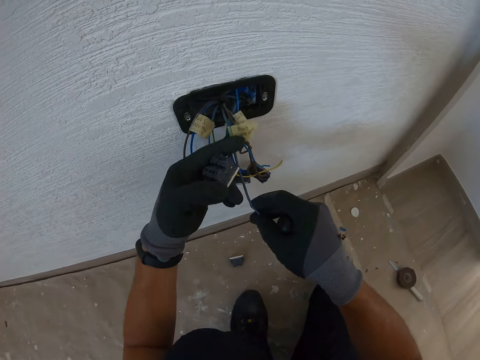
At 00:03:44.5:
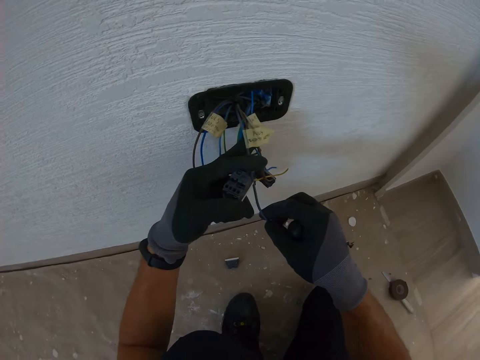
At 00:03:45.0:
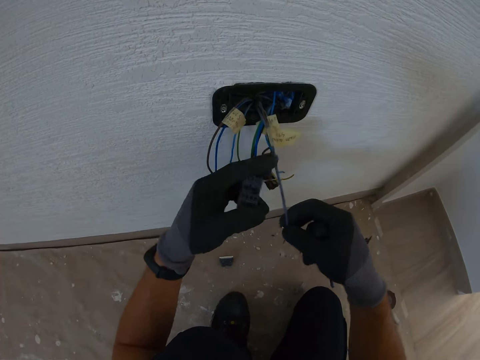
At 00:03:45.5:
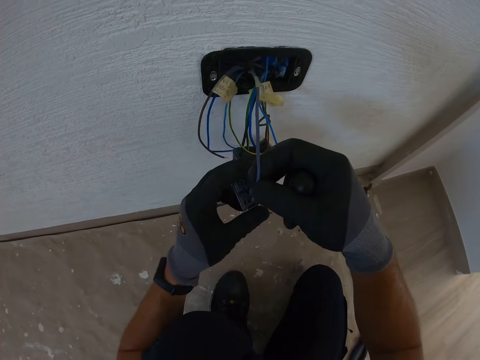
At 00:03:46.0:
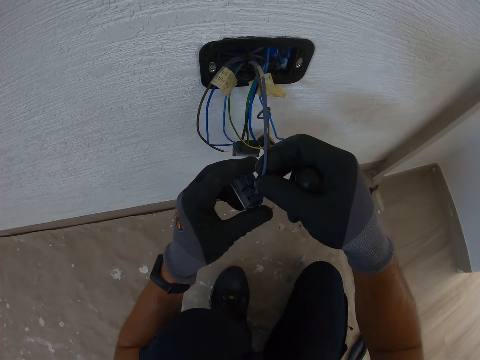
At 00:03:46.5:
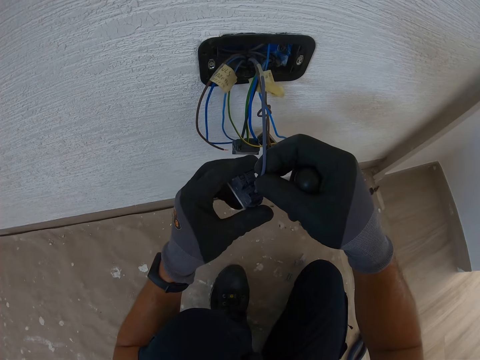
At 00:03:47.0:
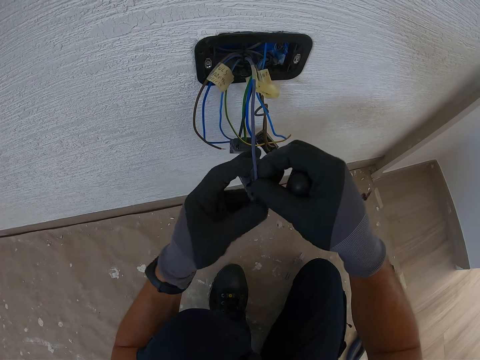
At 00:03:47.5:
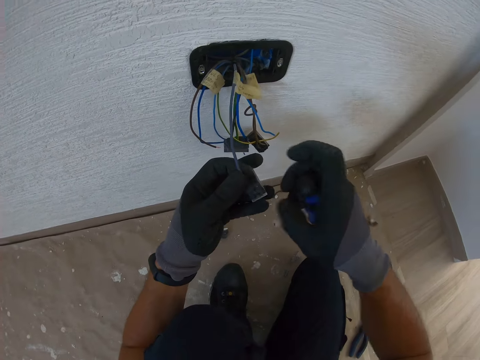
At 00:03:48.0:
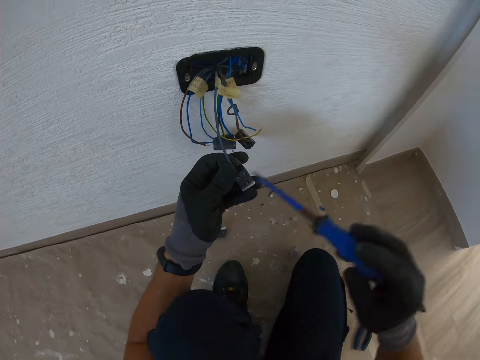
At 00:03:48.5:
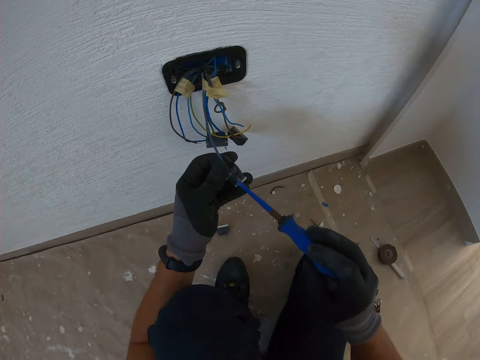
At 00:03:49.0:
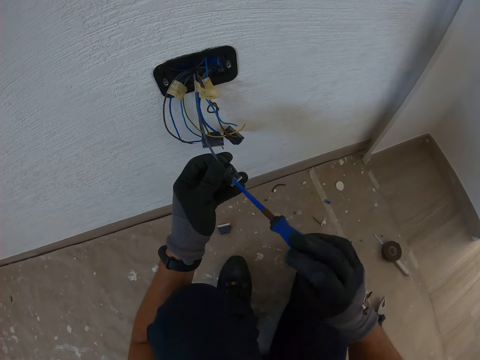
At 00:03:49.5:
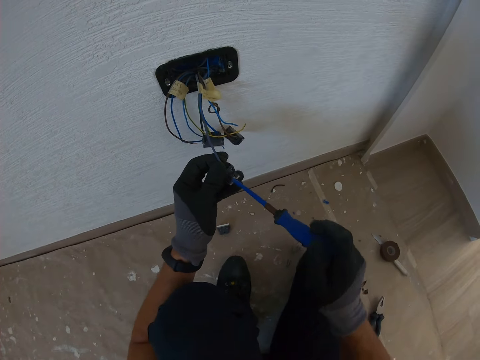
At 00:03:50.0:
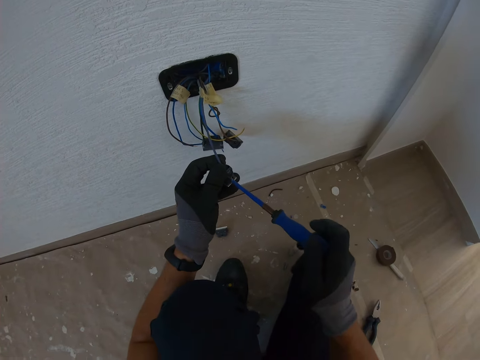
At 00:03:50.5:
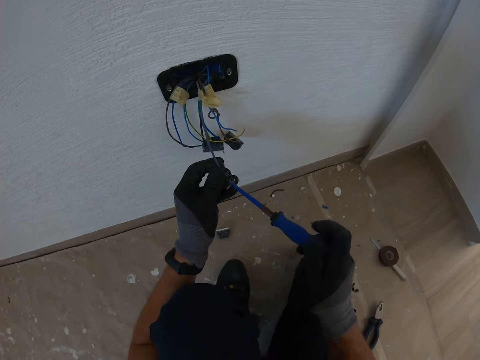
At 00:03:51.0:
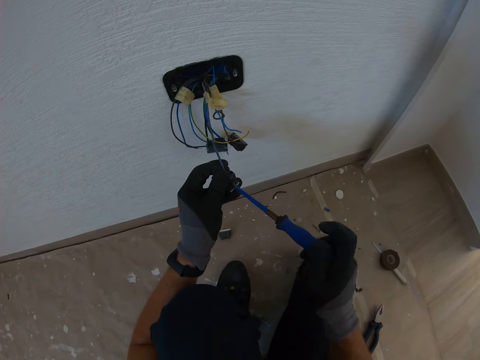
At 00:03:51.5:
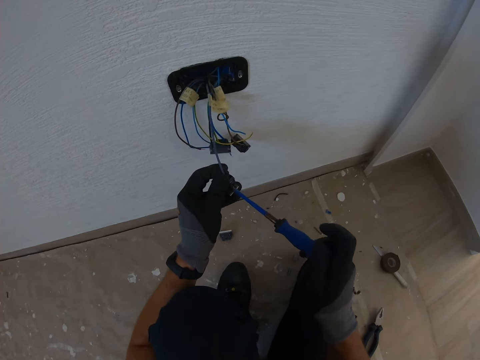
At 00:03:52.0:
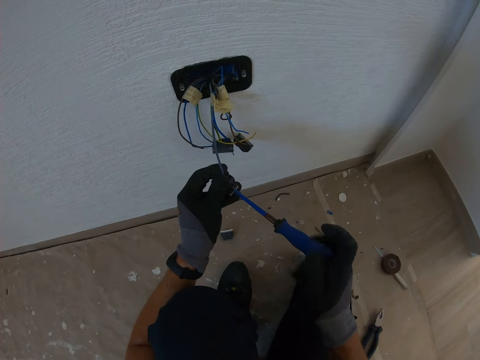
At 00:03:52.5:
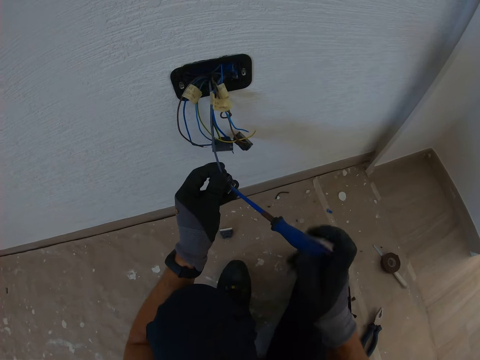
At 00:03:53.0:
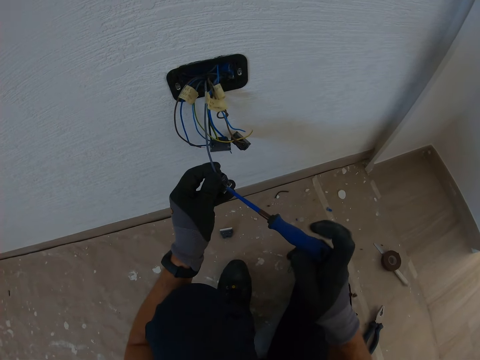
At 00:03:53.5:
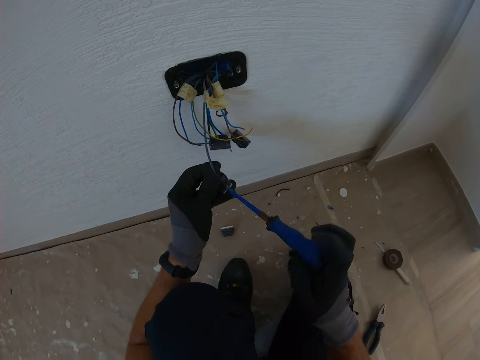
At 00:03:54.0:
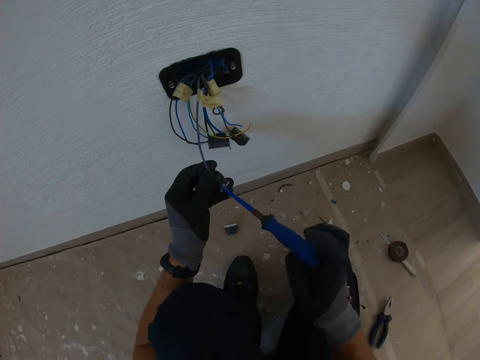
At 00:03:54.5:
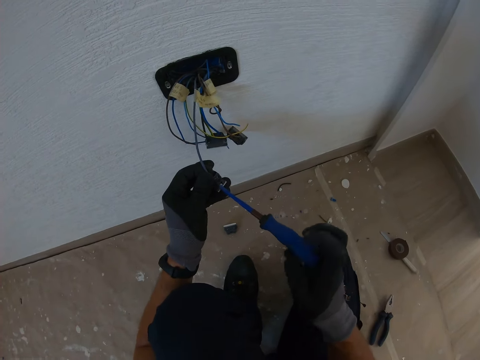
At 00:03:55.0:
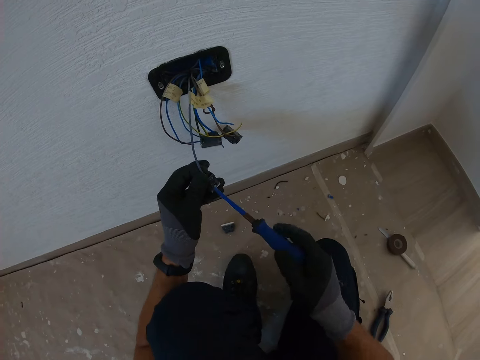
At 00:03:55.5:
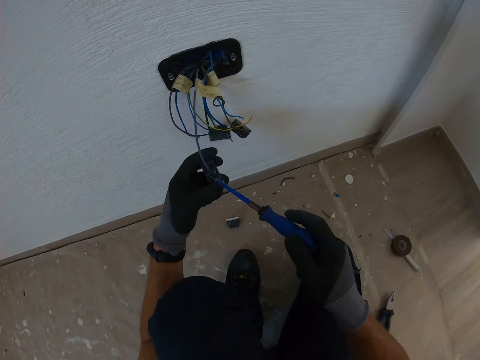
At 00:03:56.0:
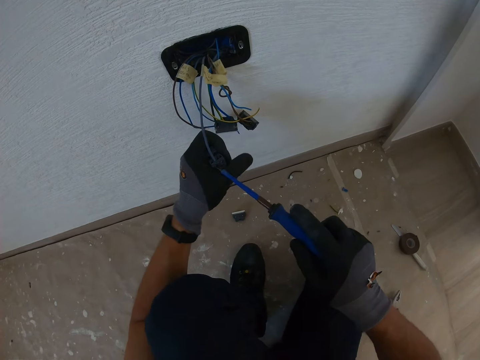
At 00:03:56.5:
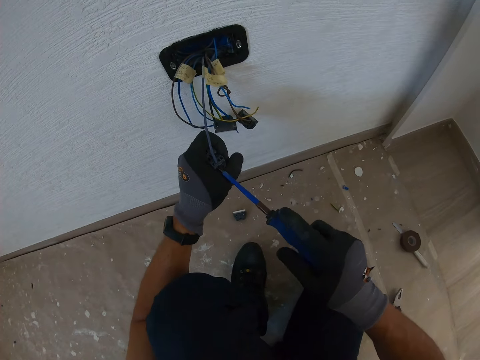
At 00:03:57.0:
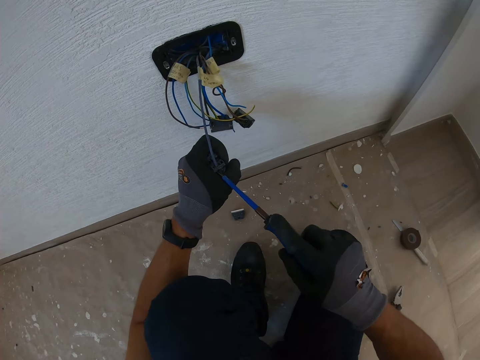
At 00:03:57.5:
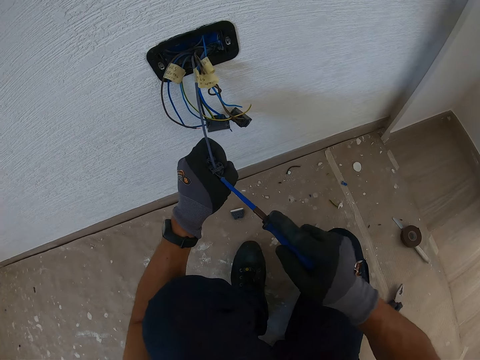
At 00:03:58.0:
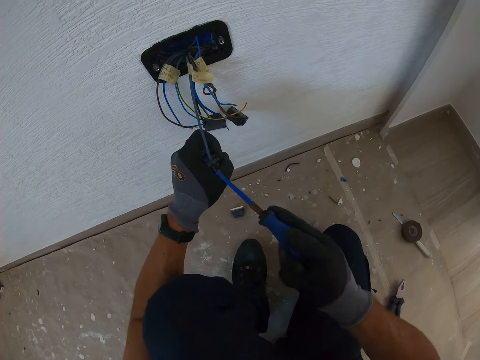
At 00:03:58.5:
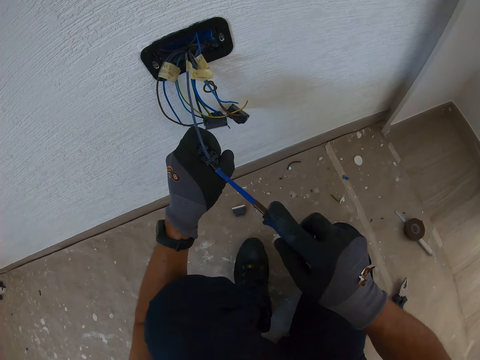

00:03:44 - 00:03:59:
The camera wearer fixes a wire on the fuse with his hand. He inserts the wire in something. He fixes the wire on the fuse with a screwdriver. He screws the screw in something with the screwdriver.

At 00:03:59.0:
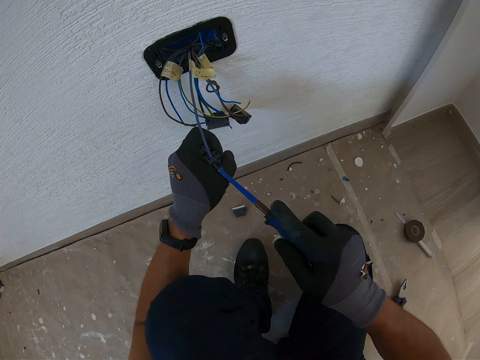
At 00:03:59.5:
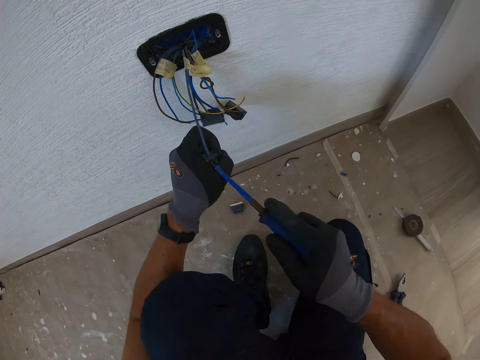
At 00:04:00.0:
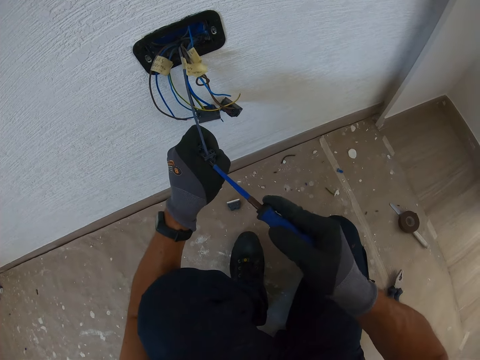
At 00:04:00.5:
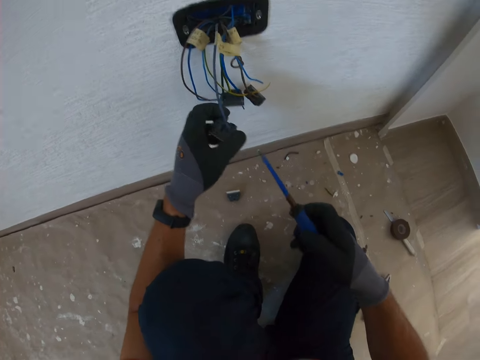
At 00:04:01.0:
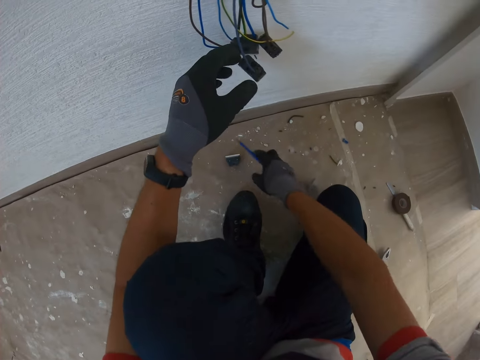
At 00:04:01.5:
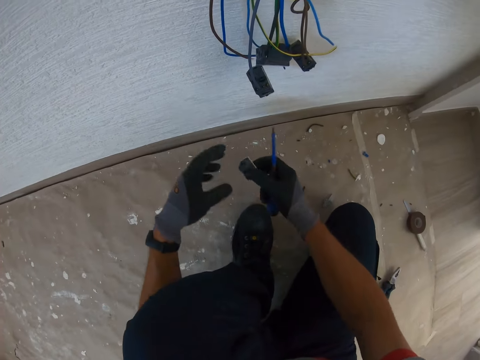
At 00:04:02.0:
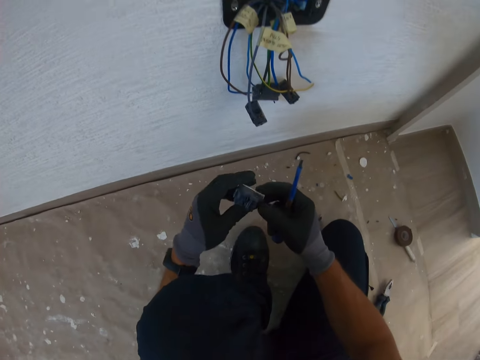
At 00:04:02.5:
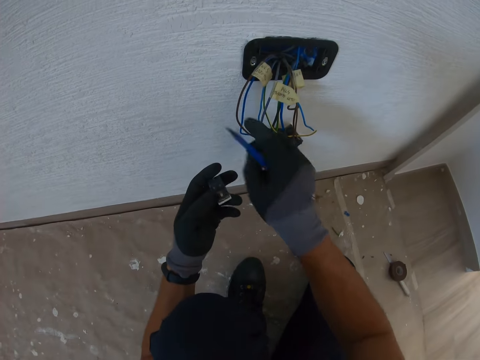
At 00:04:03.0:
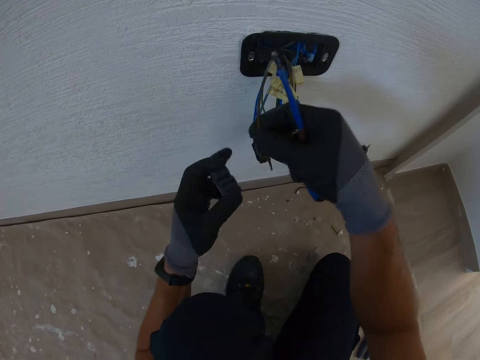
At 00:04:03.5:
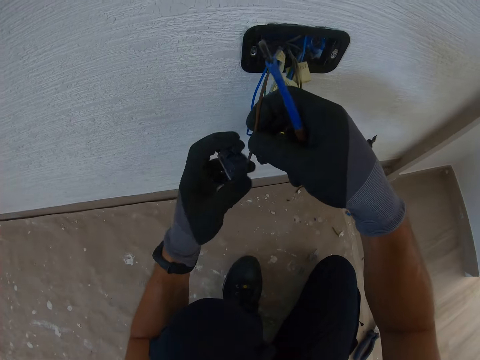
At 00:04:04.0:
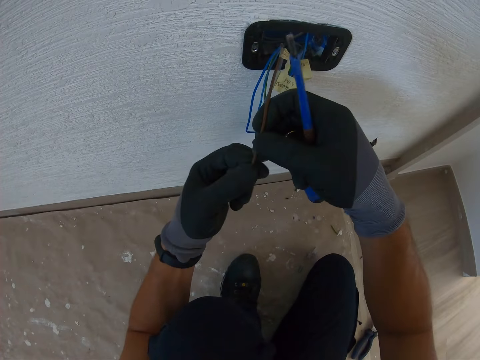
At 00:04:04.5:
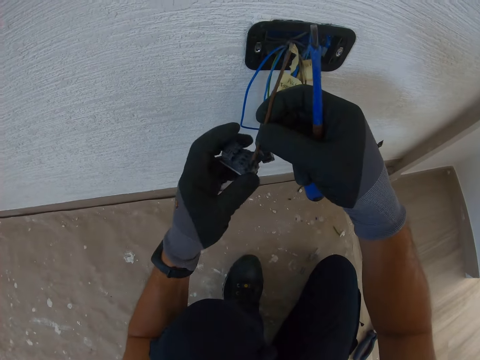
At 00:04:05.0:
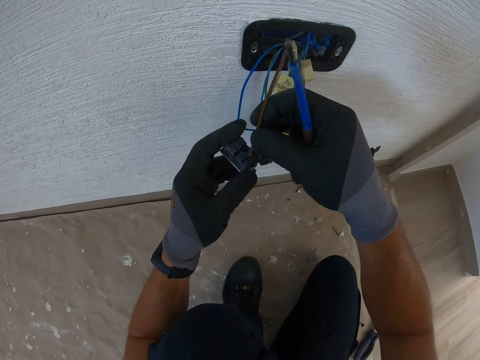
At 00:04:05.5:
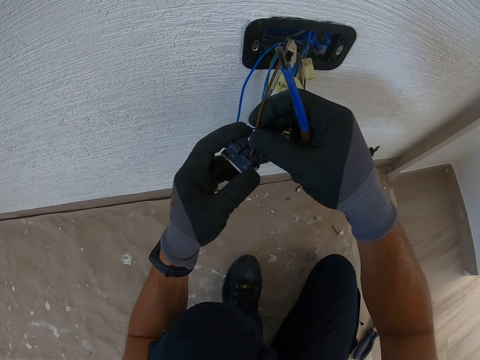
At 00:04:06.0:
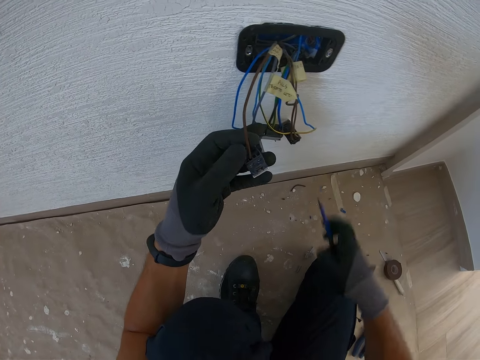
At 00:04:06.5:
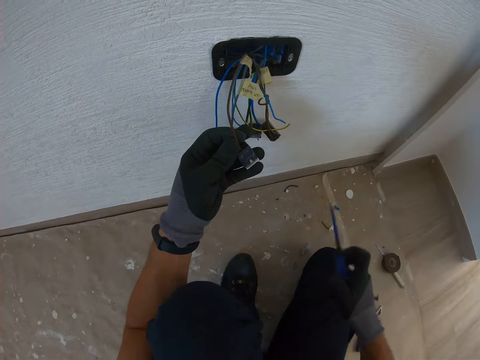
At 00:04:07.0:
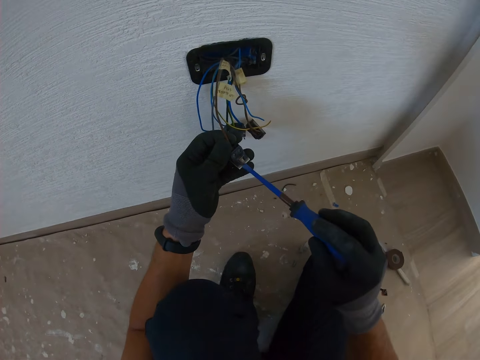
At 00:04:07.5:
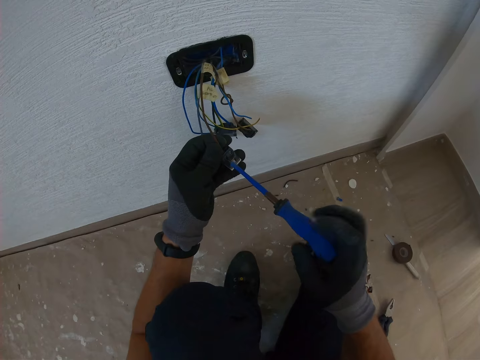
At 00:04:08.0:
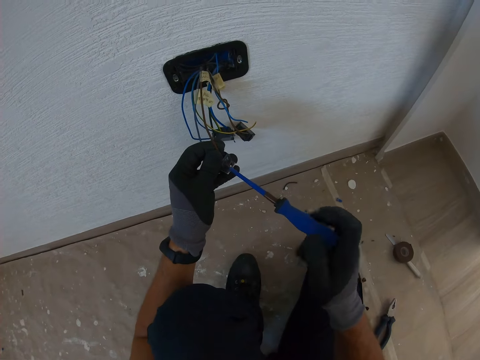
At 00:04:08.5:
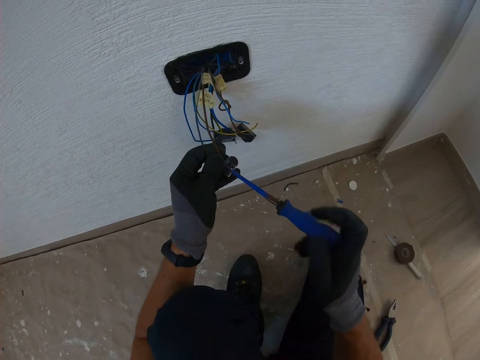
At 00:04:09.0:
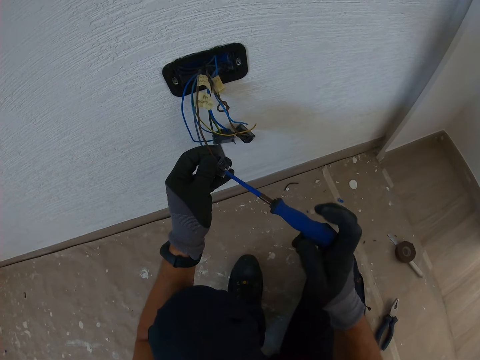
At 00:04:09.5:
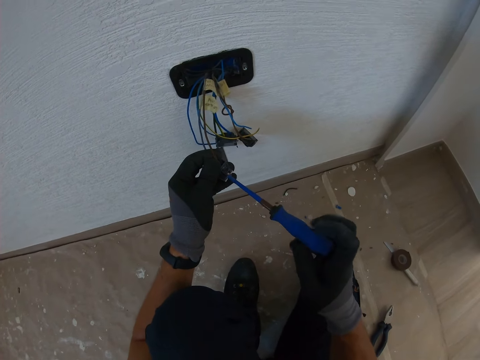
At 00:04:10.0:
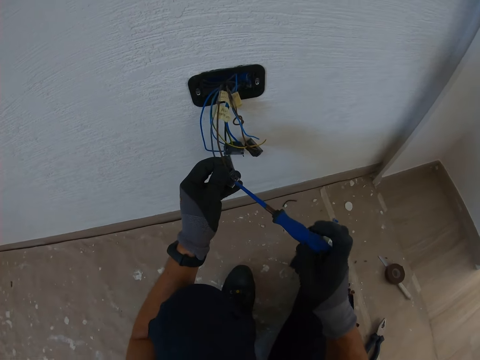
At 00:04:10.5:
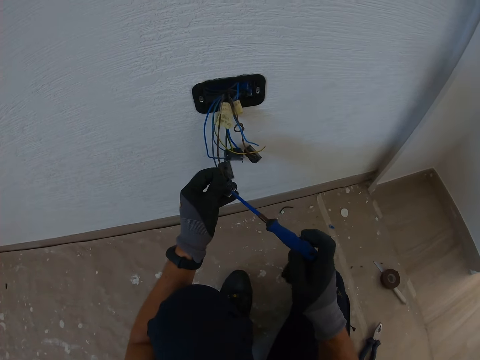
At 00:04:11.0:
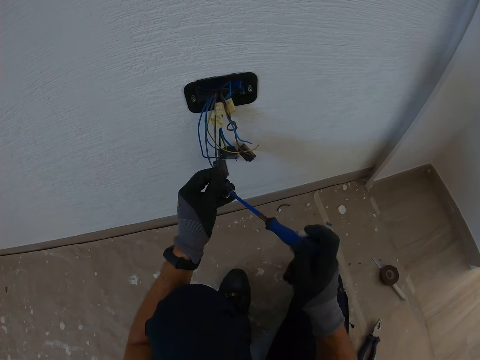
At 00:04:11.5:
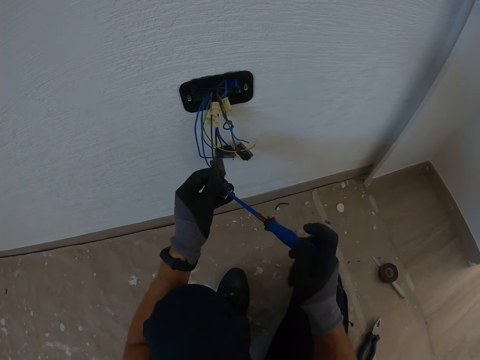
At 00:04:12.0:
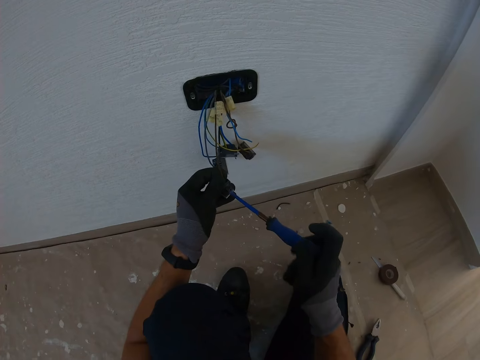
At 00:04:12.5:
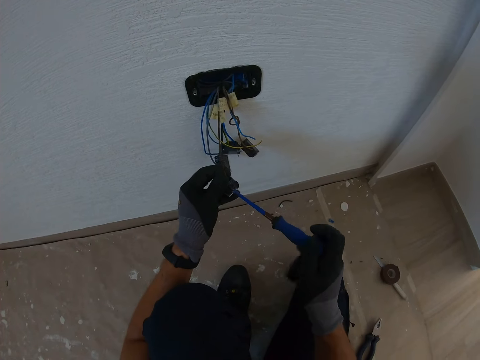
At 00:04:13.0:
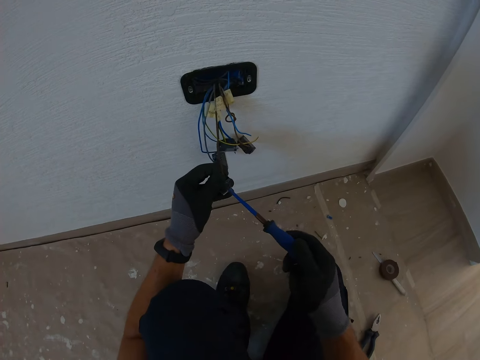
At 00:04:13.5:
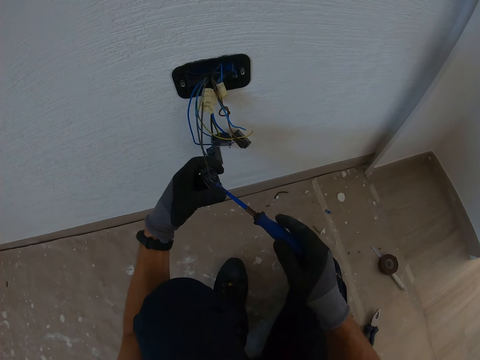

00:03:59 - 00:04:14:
The camera wearer picks up a fuse from the floor with his right hand. He picks a wire. He aligns the wire. He inserts the wire in something. He fixes the wire on the fuse with his hand. He screws the screw in something with the screwdriver. He fixes the wire on the fuse with a screwdriver.
